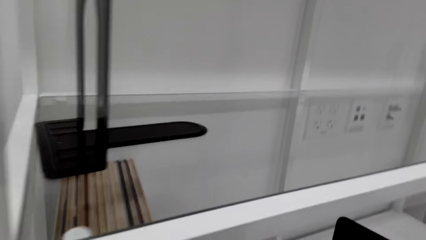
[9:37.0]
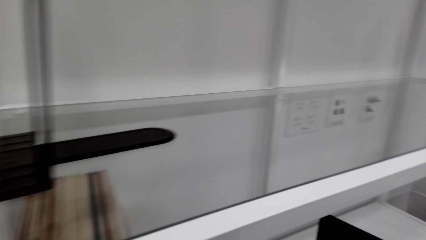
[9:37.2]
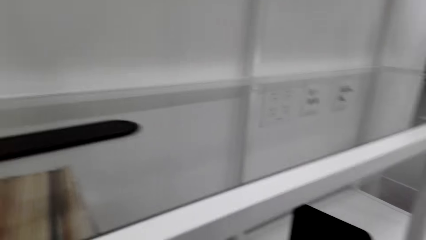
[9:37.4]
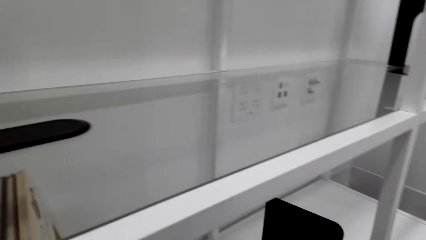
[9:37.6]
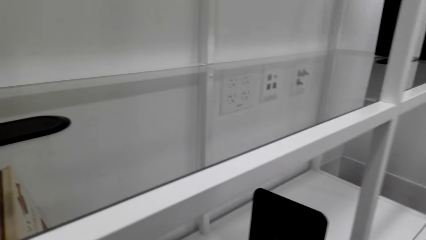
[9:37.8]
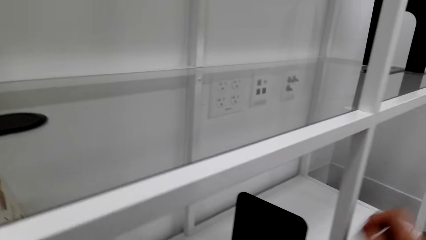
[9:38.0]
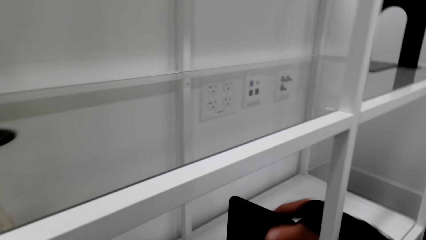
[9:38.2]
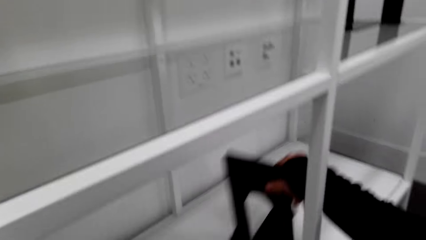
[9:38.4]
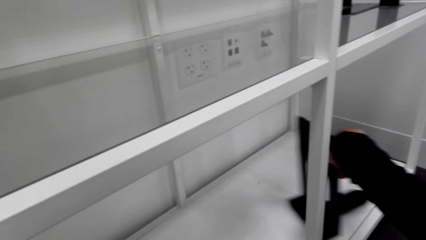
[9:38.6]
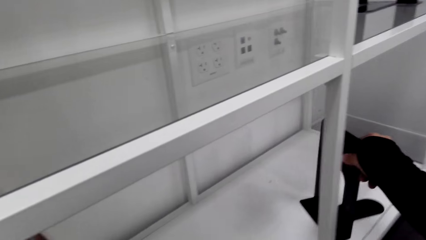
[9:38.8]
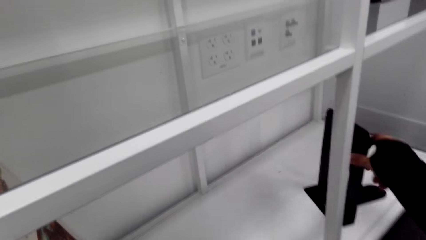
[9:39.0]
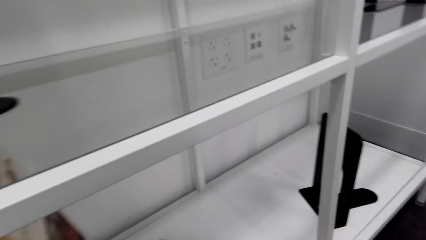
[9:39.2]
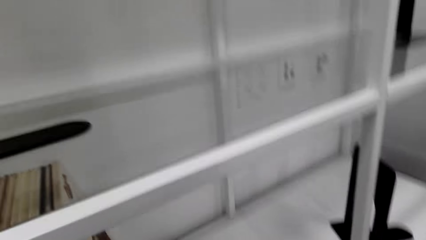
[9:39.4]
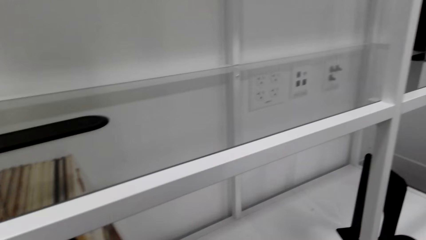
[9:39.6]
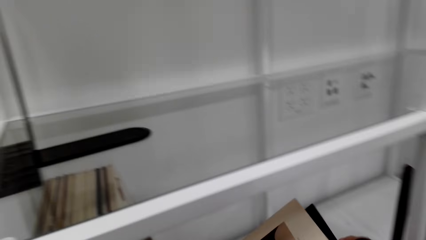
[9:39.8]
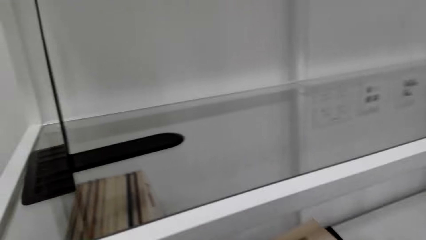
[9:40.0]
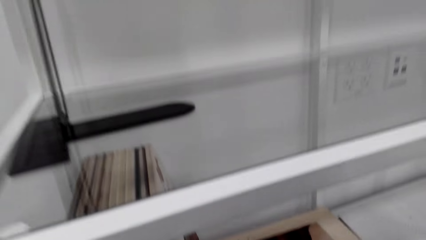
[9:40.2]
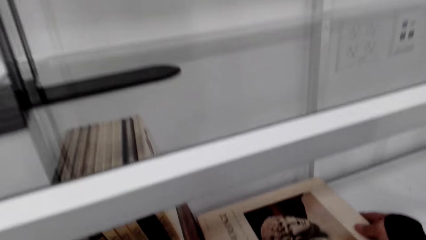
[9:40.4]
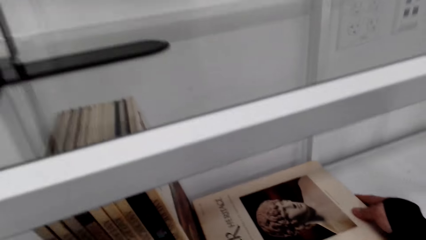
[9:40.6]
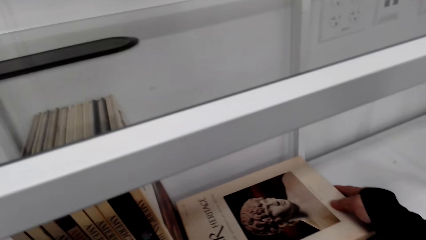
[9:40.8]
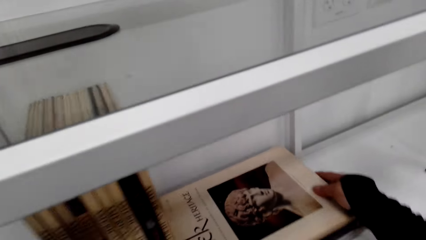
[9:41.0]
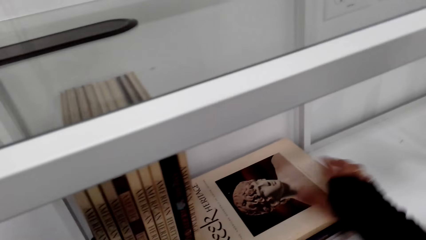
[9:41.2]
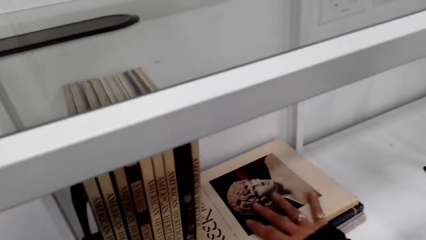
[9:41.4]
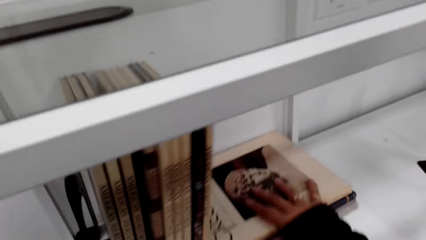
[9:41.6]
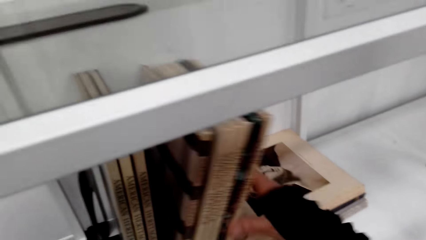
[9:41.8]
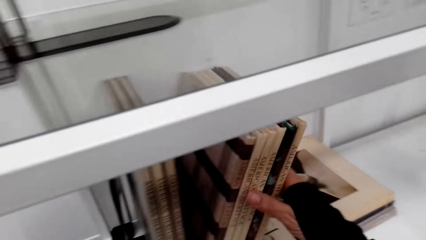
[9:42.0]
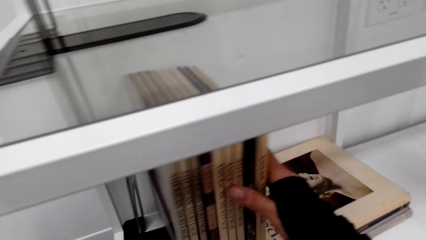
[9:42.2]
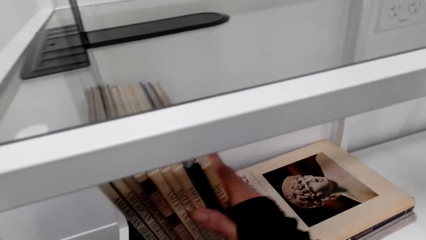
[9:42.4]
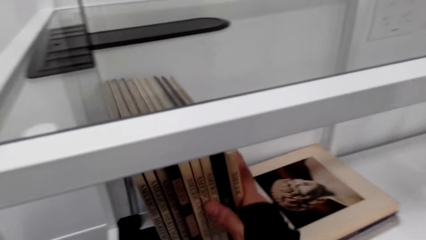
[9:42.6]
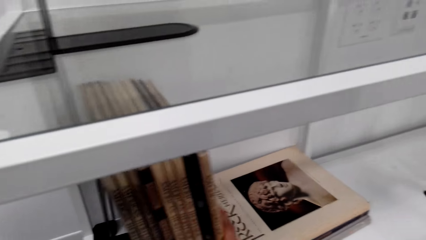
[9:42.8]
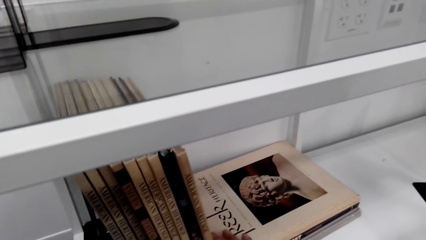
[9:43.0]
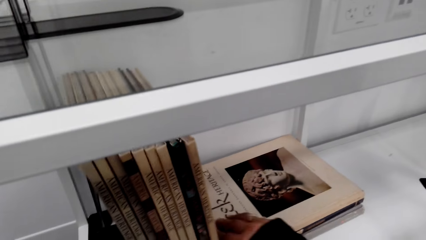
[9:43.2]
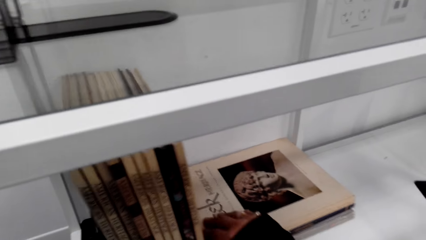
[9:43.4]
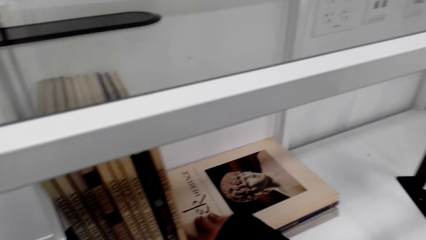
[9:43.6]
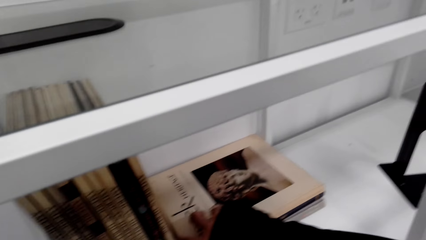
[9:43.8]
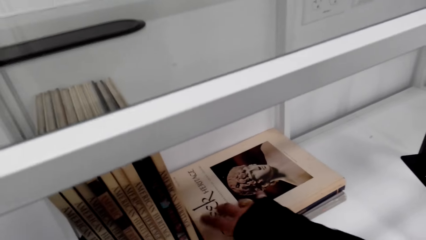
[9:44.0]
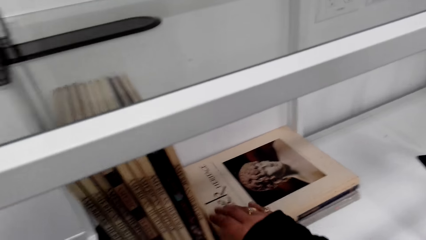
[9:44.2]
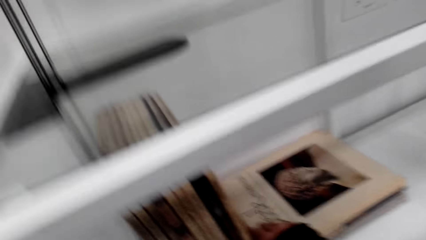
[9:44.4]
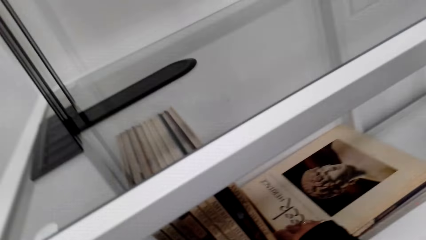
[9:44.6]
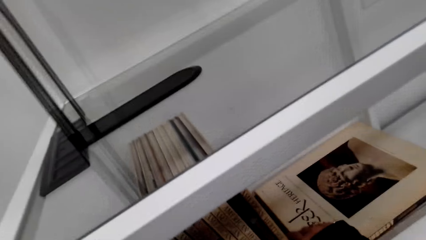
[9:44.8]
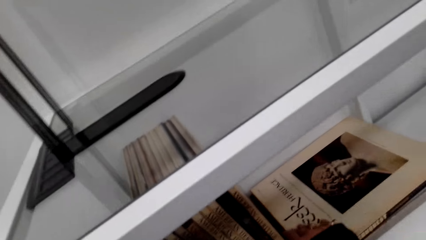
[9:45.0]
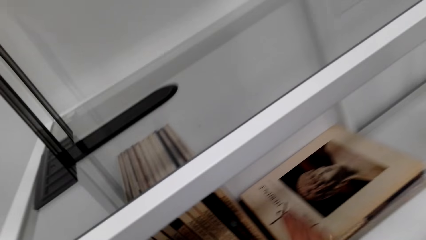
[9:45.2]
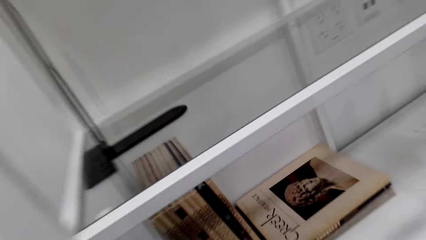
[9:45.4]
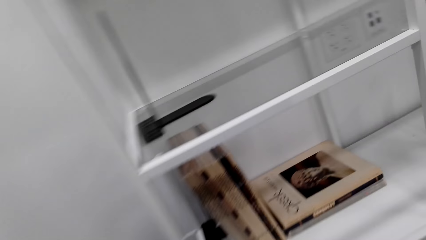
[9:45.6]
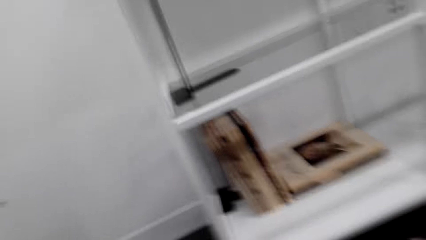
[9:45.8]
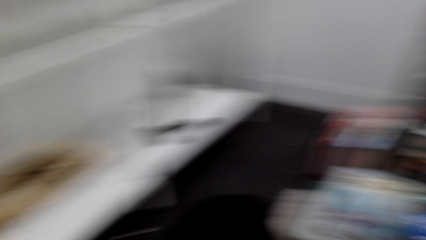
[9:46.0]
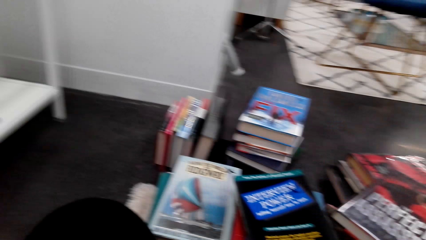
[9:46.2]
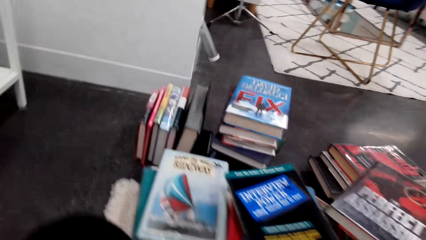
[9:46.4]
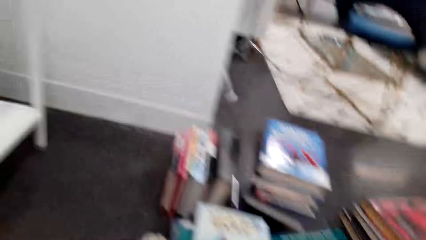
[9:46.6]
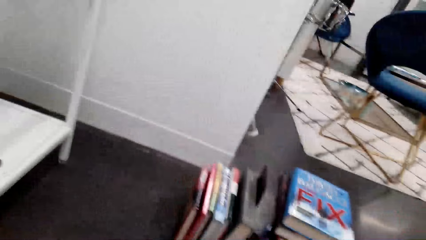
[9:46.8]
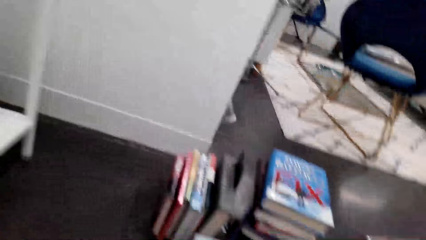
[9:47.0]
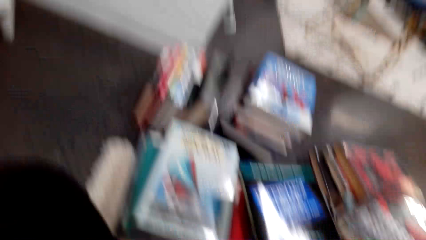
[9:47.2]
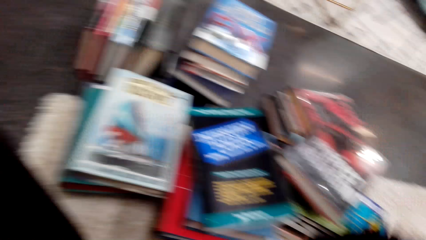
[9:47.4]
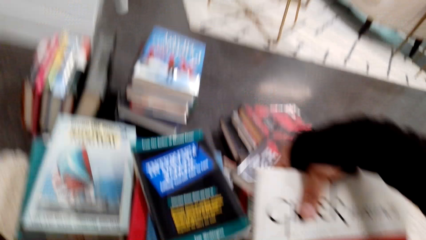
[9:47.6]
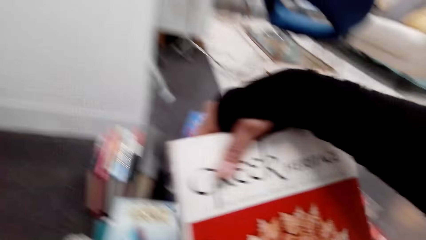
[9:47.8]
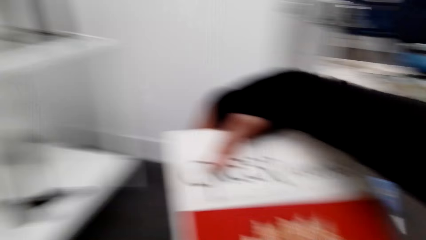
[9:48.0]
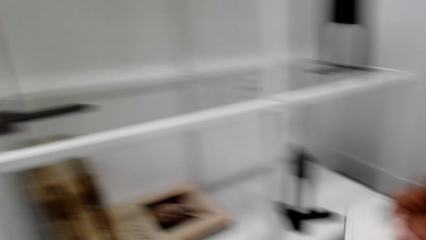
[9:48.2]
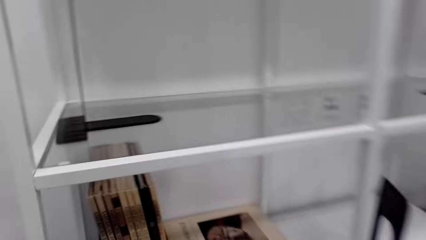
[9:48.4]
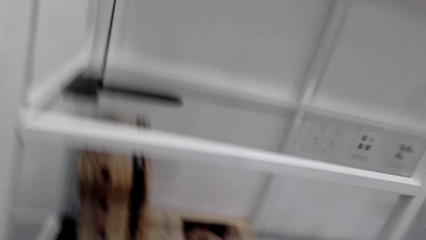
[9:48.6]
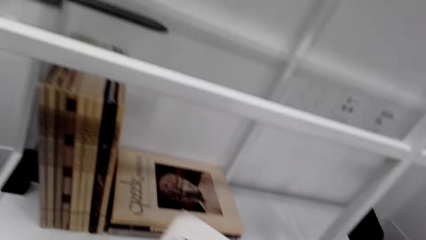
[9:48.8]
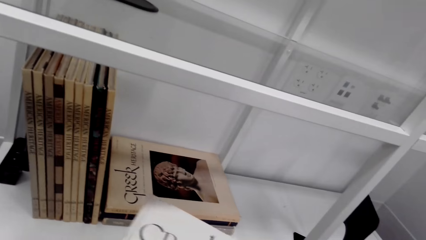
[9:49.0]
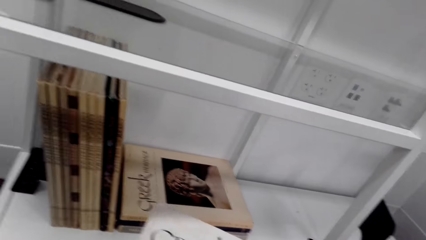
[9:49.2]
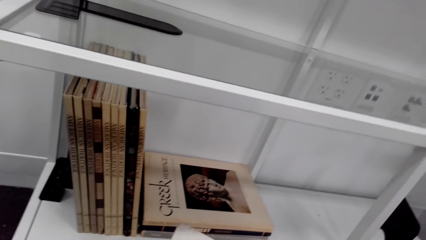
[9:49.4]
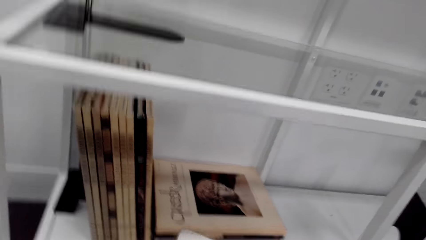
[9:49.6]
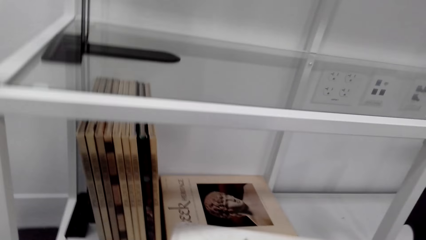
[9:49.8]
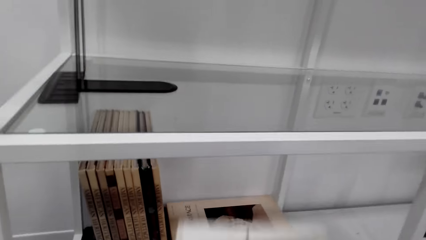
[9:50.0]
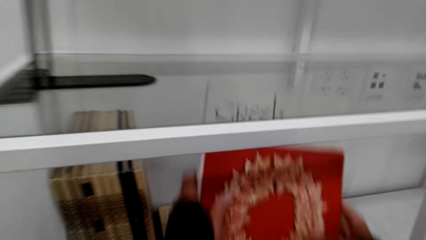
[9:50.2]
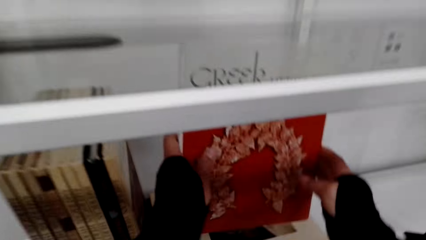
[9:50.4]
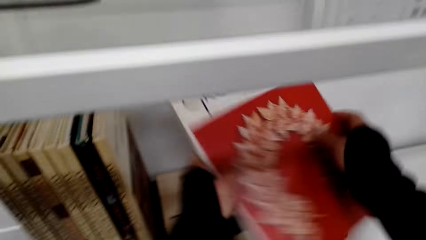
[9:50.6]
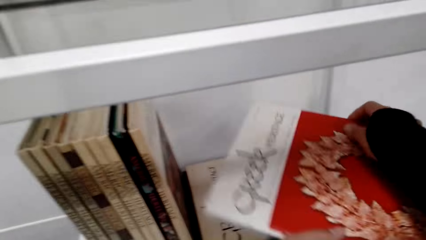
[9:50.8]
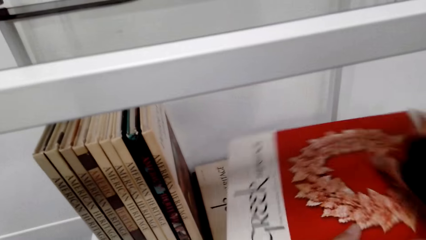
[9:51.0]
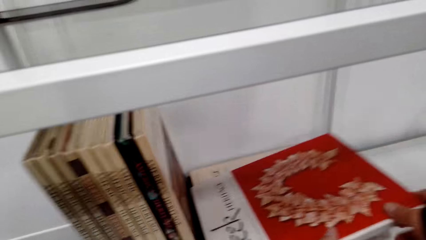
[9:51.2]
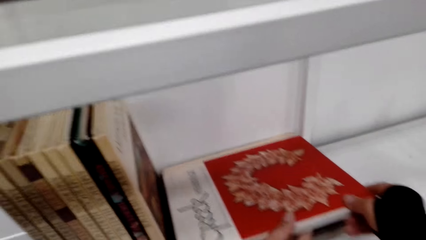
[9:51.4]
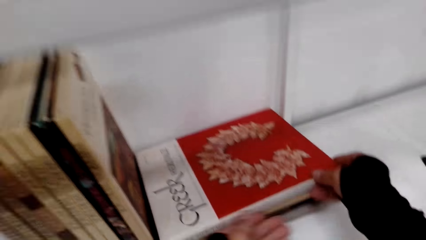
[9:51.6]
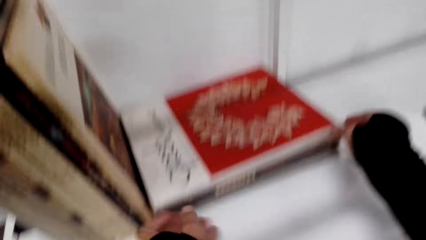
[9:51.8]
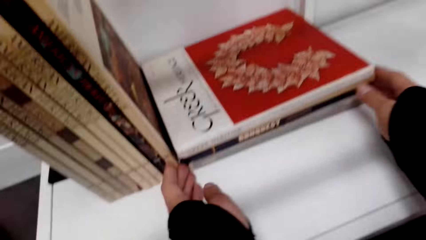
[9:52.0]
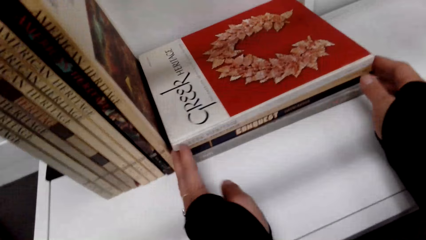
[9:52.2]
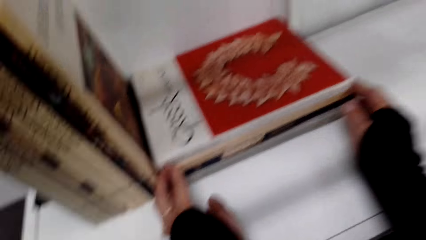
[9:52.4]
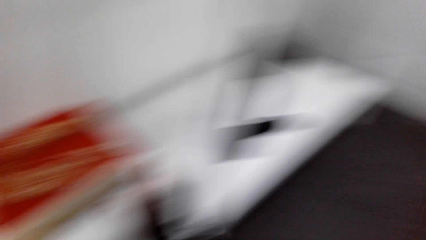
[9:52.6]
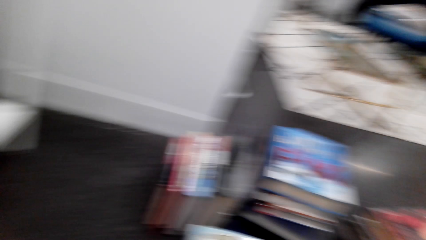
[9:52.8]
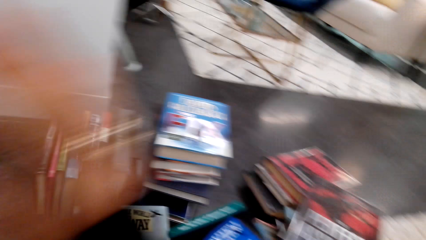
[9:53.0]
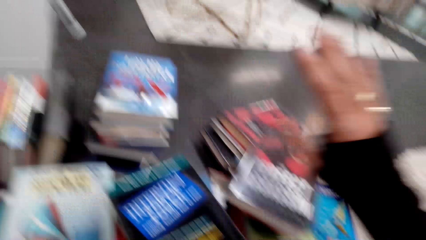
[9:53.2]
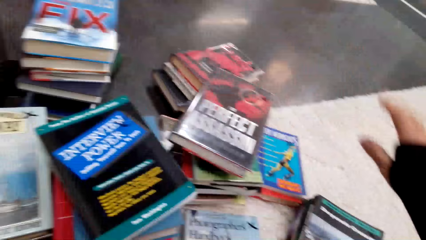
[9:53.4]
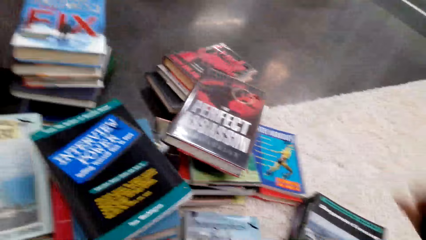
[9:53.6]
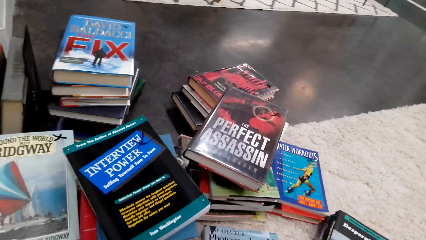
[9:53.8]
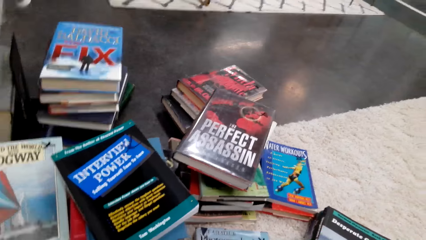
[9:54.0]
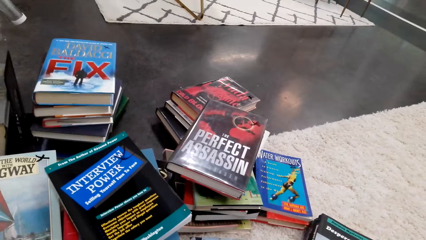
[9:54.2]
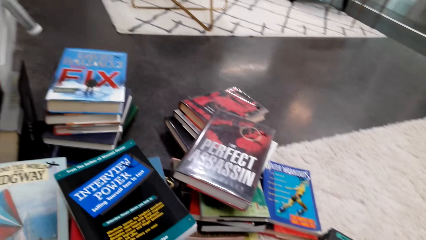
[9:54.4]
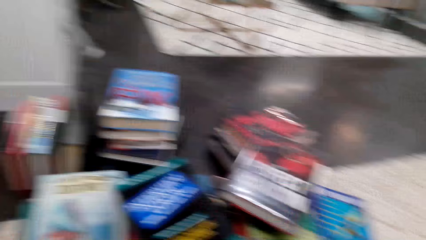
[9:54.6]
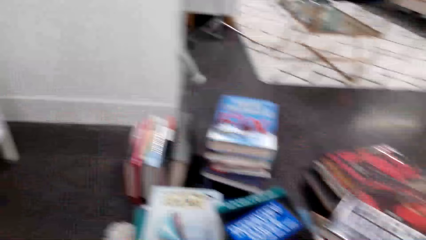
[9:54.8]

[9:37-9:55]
The camera wearer pulls the metal book stand on the shelf with the right hand. They move a hand. They put the books on the shelf. They arrange the books on the shelf. They stare at the floor. They move their hands. They pick up the book from the ground with the right hand. They talk. They hold the books with the left hand. They arrange the book on the shelf. They put the books on the shelf. They move their hands. They stare at the books.
